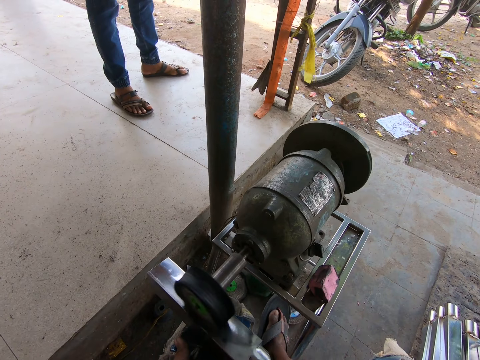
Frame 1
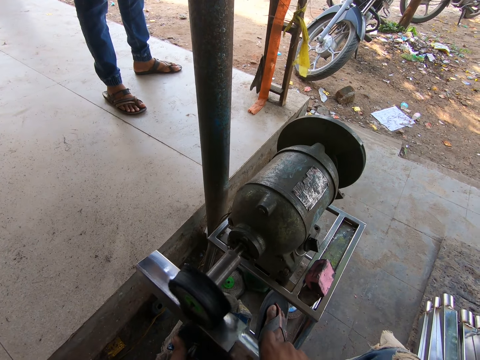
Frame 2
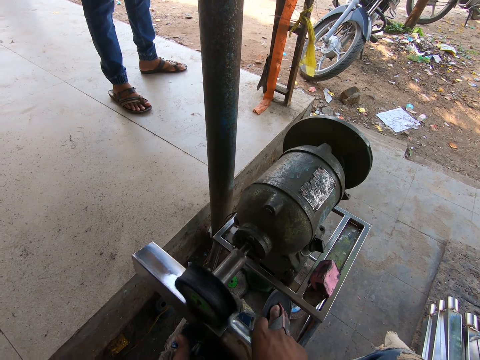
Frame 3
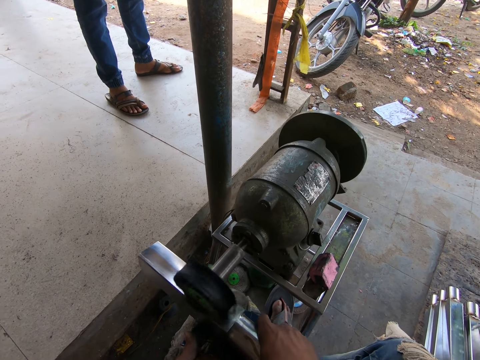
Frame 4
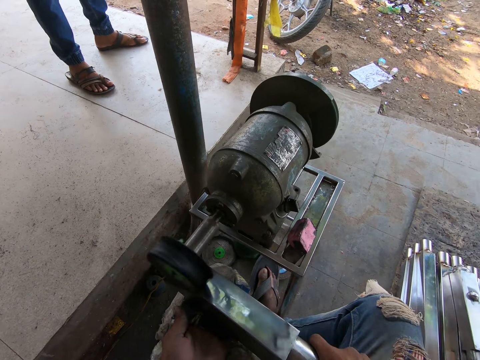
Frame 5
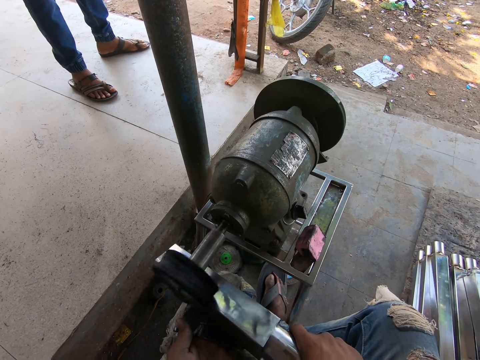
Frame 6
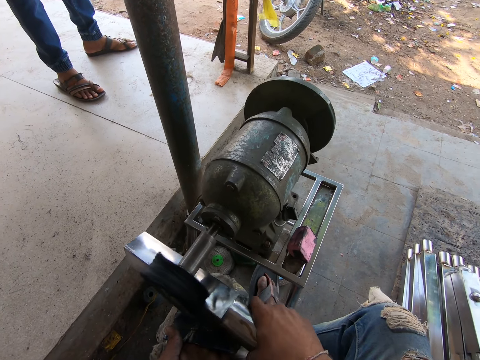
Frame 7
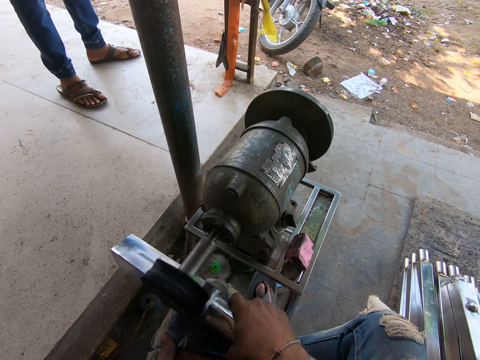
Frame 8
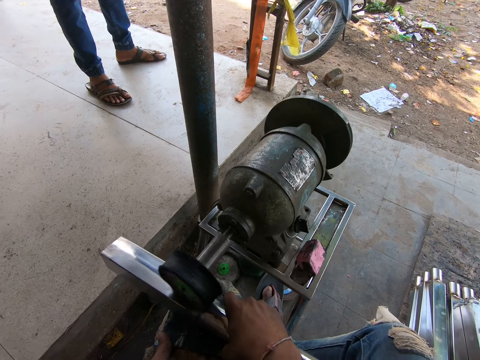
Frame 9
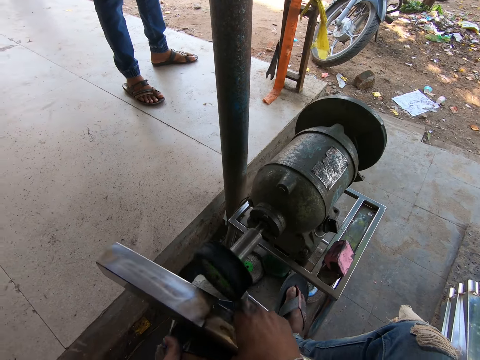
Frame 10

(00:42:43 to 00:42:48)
The camera wearer polishes the metal.

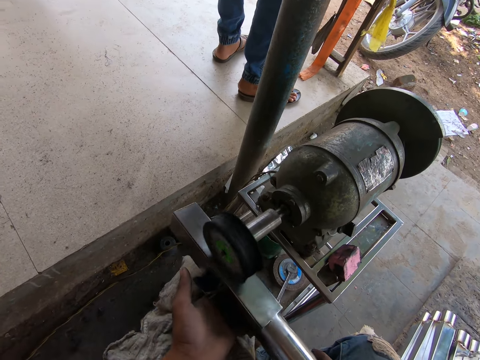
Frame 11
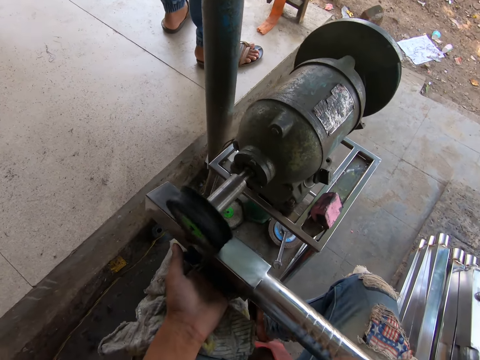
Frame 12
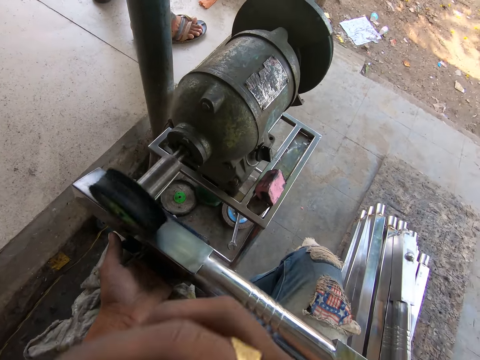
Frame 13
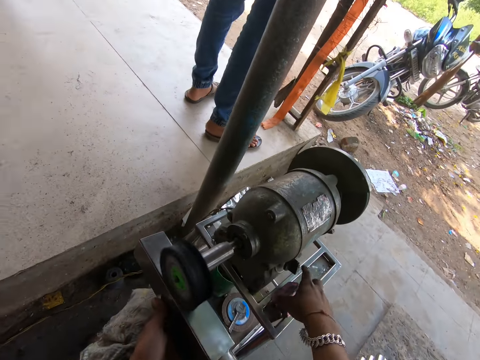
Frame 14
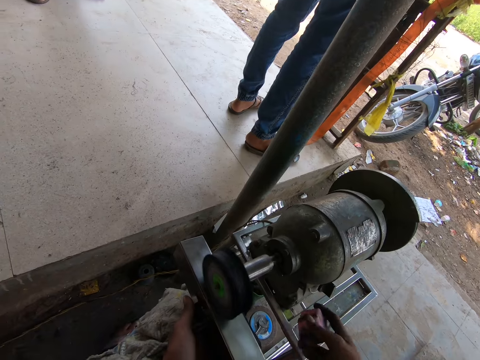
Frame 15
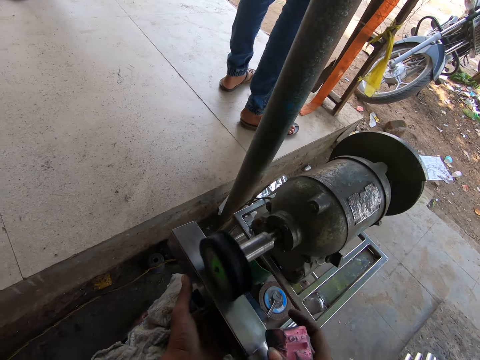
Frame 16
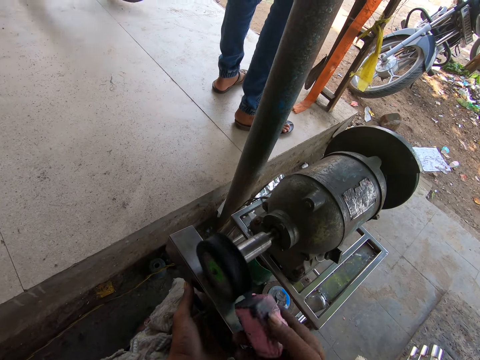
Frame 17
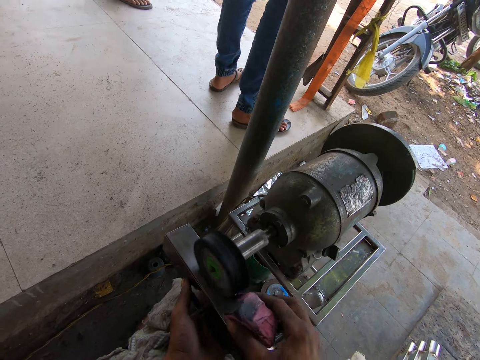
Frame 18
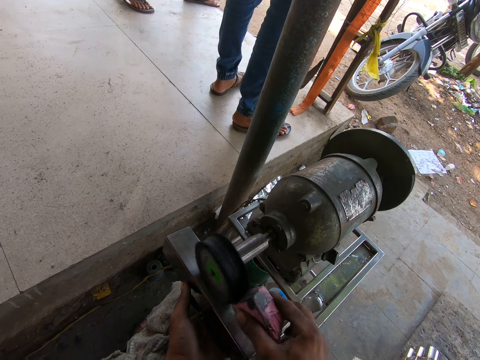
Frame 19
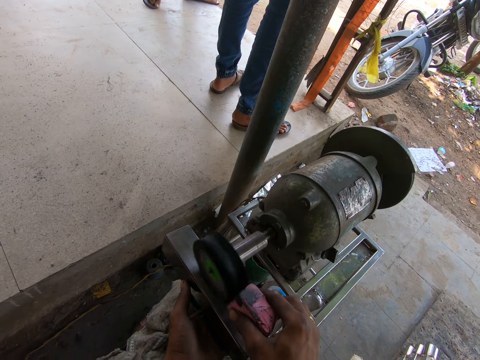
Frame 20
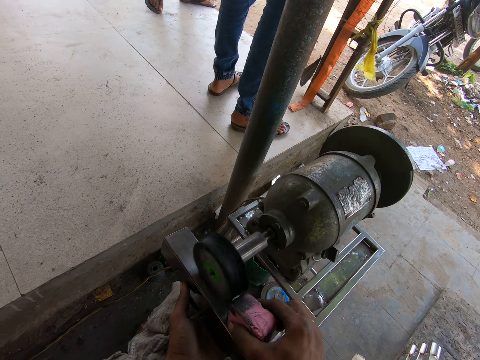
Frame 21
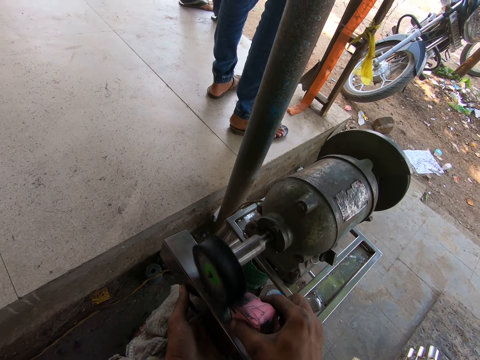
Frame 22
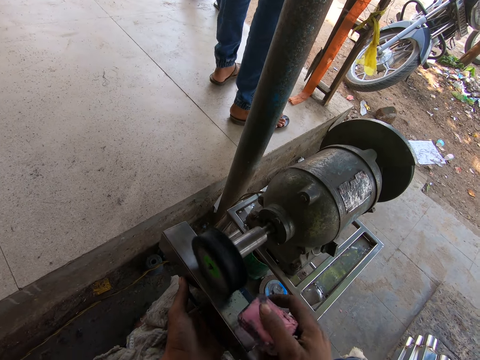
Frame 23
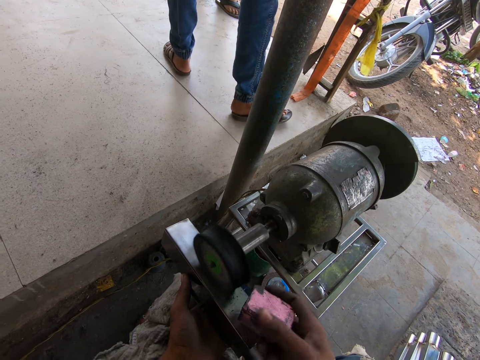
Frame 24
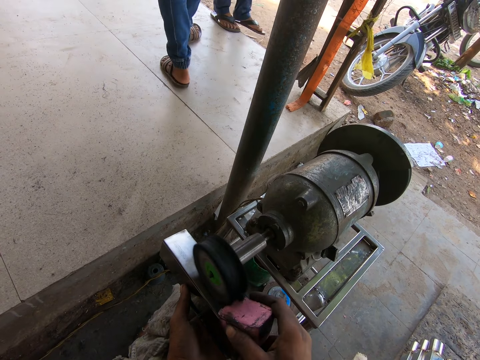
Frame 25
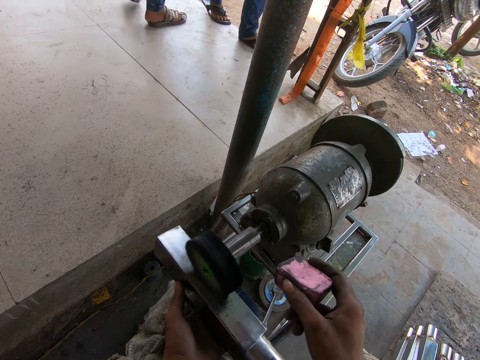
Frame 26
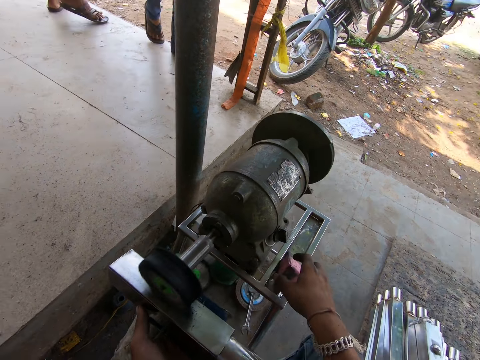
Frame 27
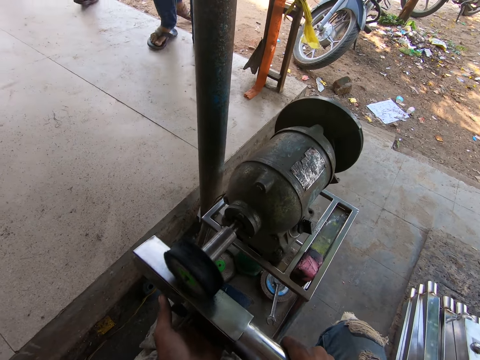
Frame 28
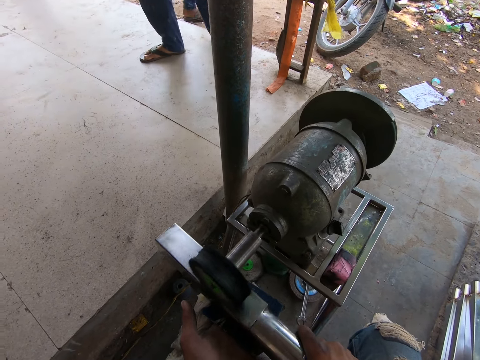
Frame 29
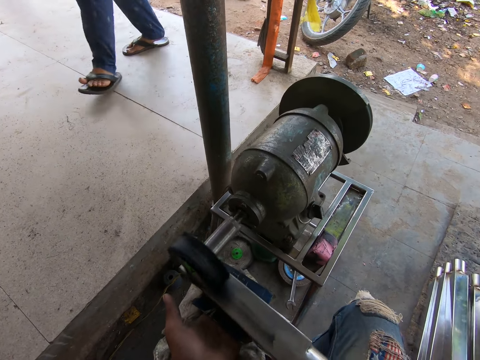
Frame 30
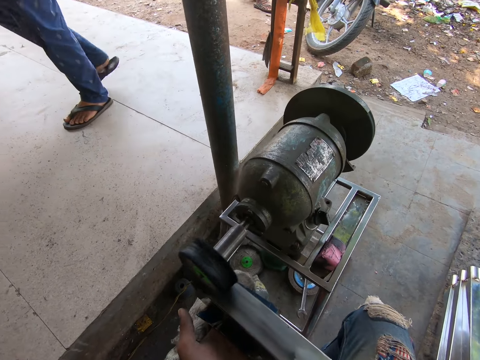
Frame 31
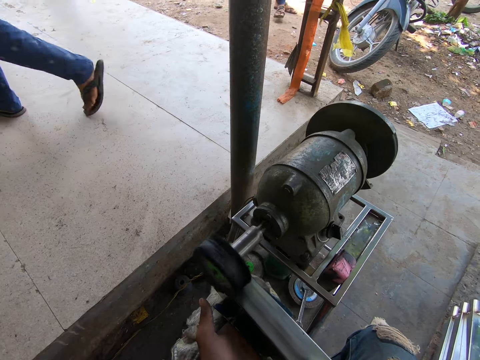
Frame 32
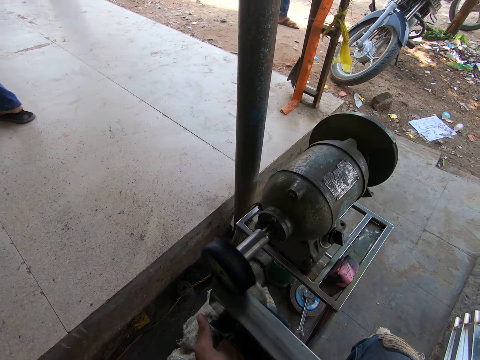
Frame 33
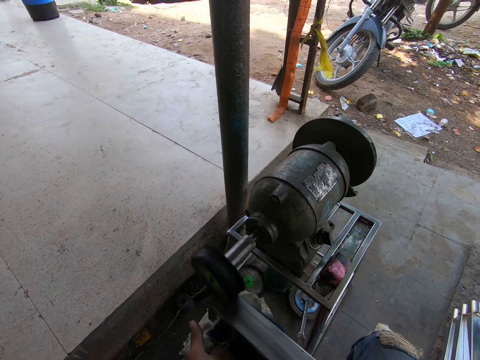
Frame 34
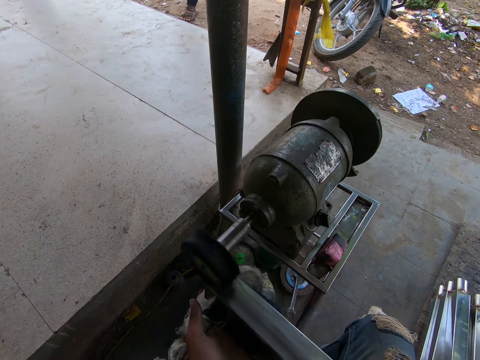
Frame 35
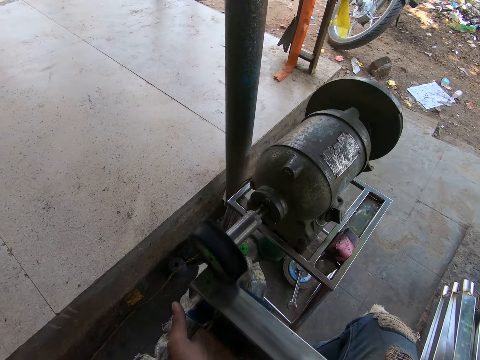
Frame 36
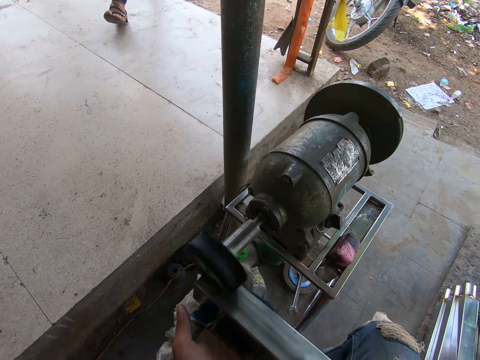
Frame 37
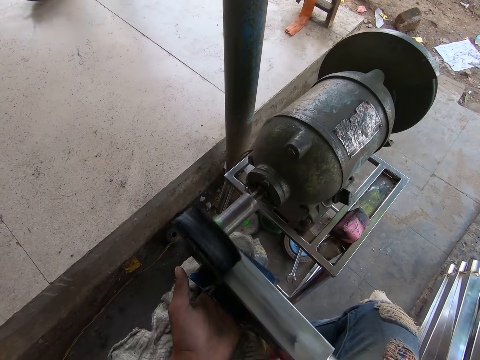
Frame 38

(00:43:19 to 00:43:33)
The camera wearer picks the foam from the bench grinder stand with his right hand. He cleans the fine wheel of the bench grinder with the foam in his right hand. He drops the foam in his right hand on the bench grinder stand. He smoothens the metal rod in his hands with the bench grinder.

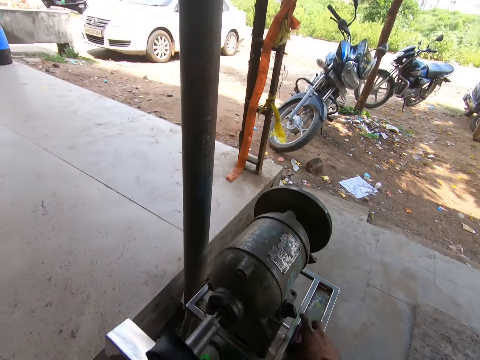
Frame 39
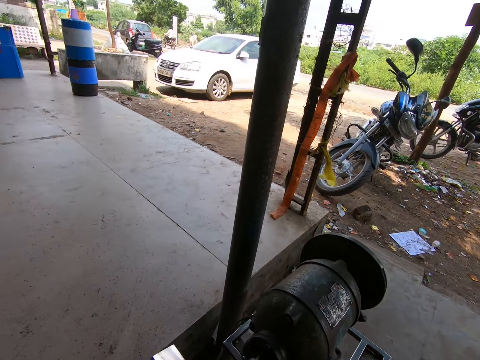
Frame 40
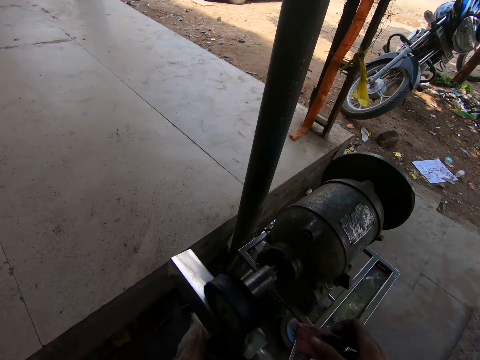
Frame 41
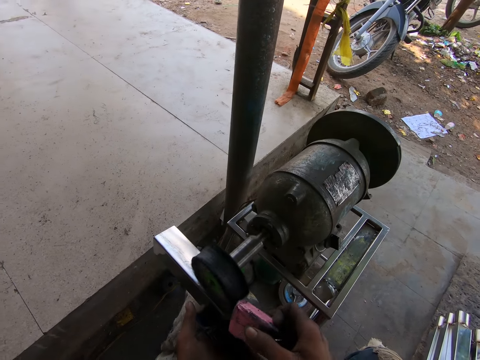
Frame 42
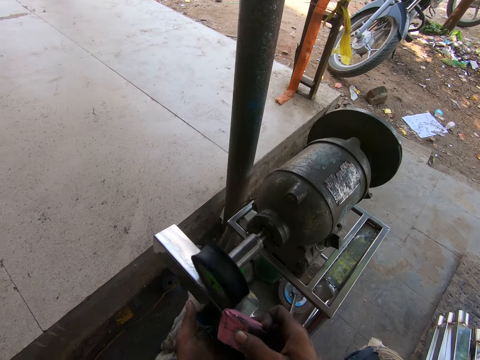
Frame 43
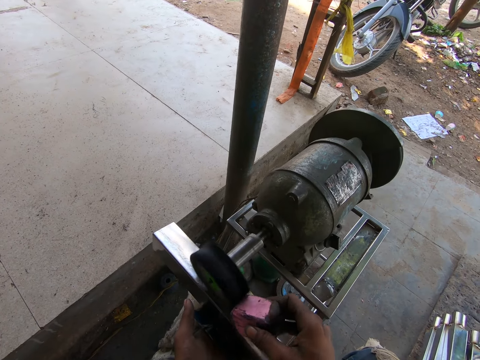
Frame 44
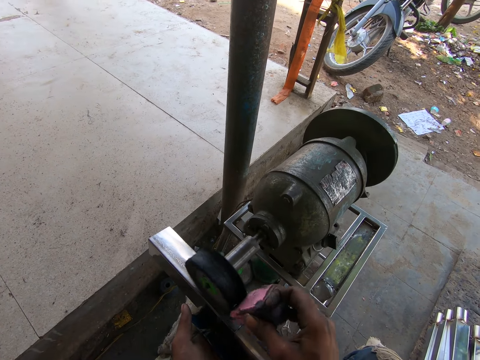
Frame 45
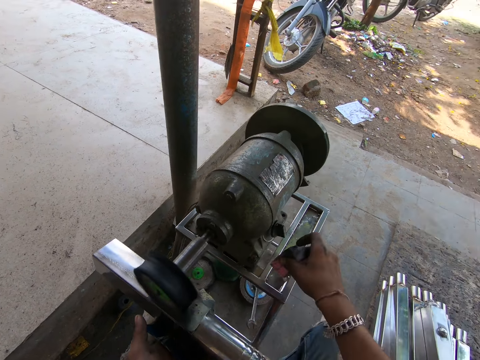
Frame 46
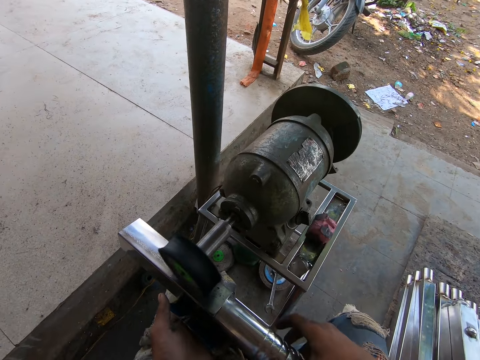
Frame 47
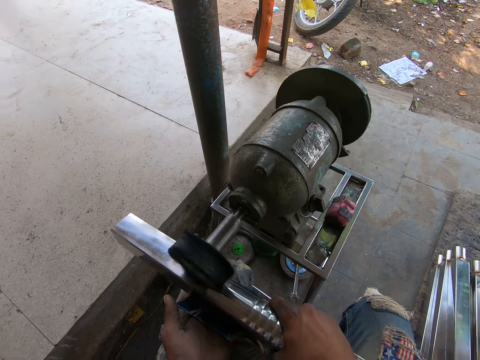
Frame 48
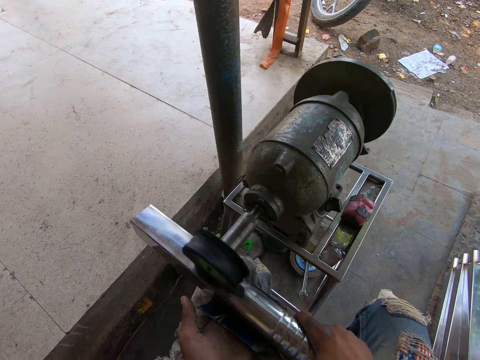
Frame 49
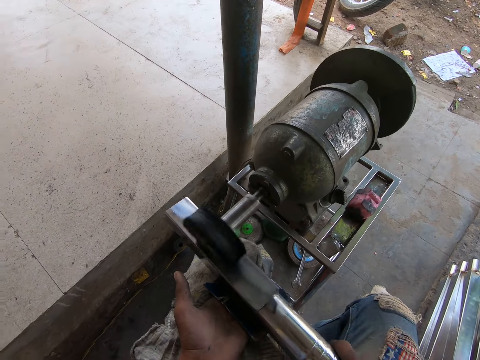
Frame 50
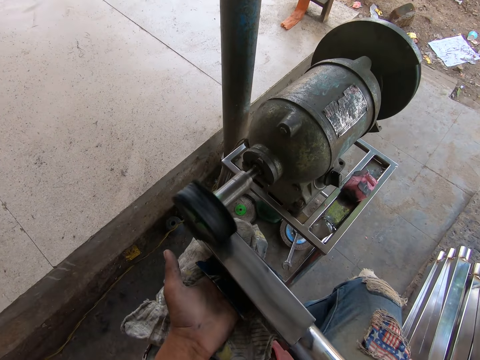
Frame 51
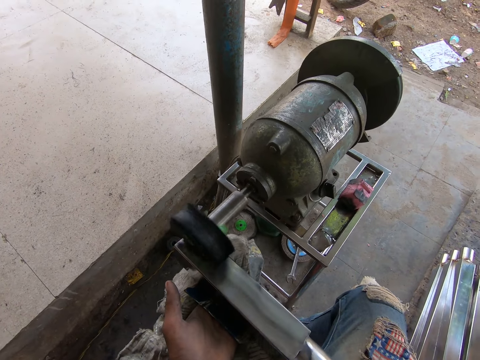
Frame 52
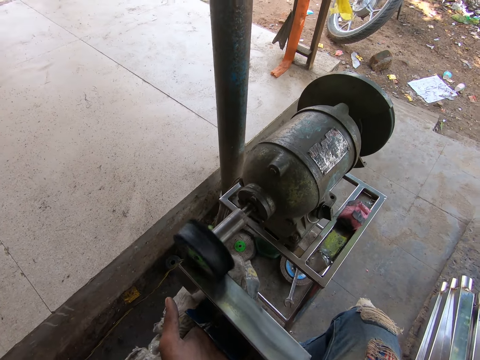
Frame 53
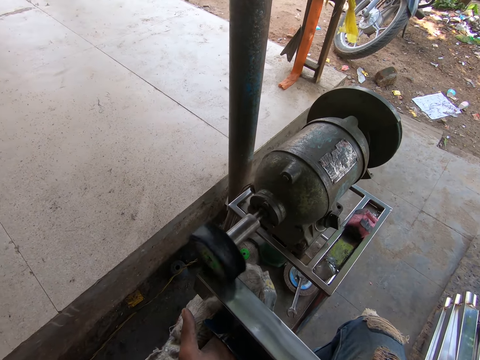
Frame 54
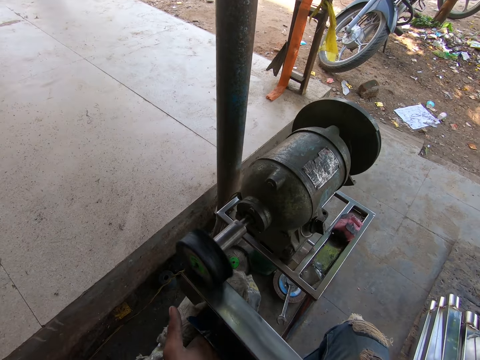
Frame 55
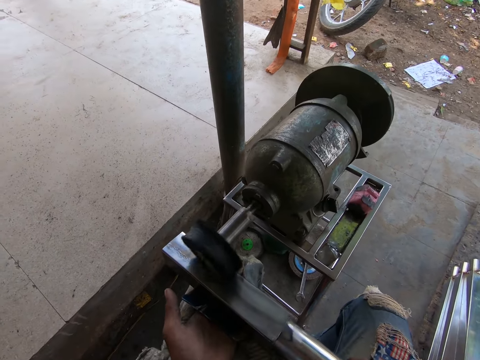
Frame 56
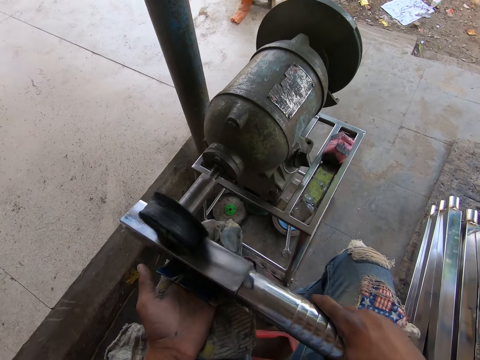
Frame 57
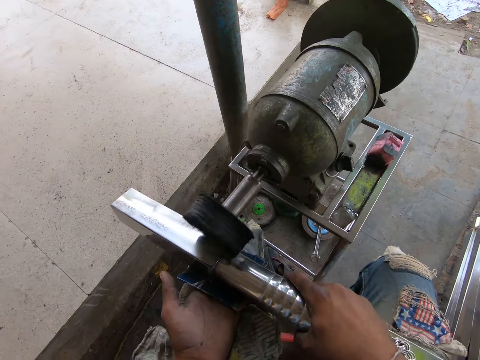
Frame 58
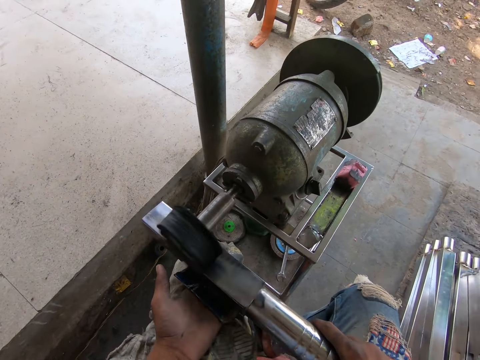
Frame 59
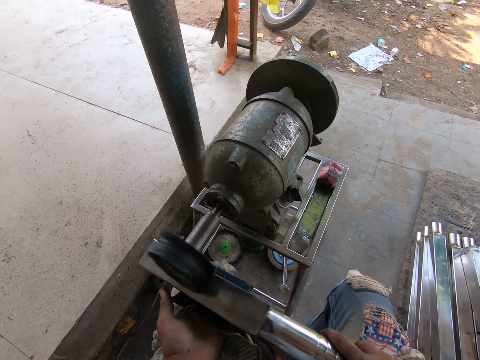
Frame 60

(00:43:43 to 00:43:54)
The camera wearer picks the foam from the bench grinder stand with his right hand. He cleans the fine wheel of the bench grinder with the foam in his right hand. He drops the foam in his right hand on the bench grinder stand. He smoothens the metal rod in his hands with the bench grinder.
